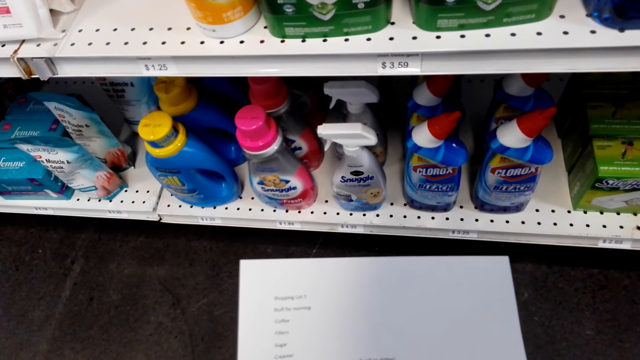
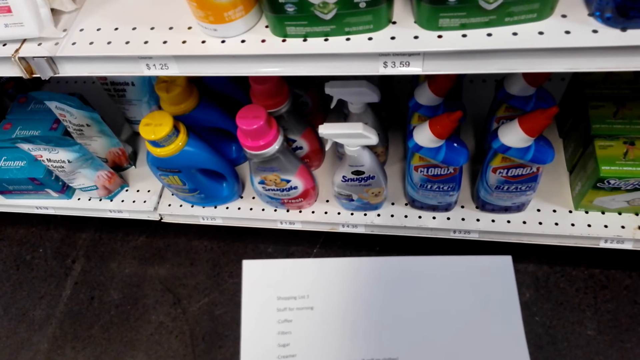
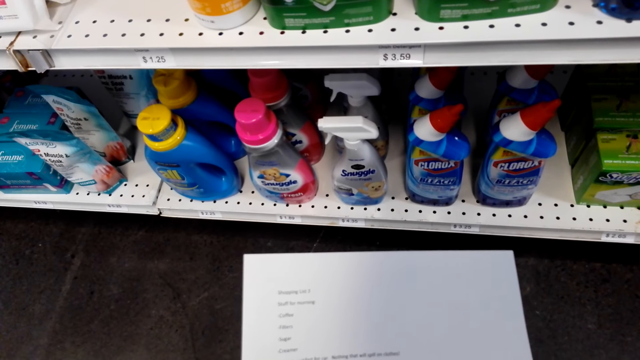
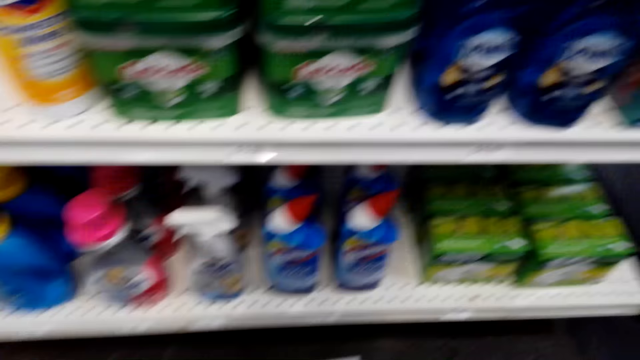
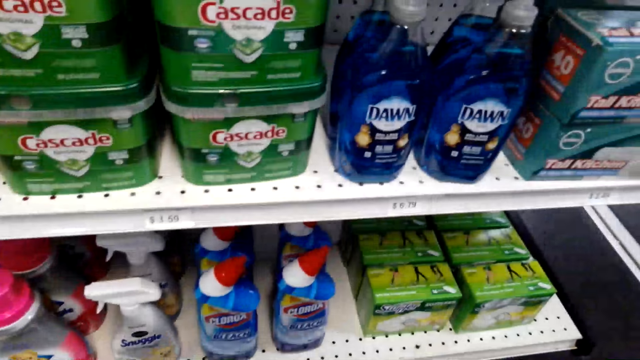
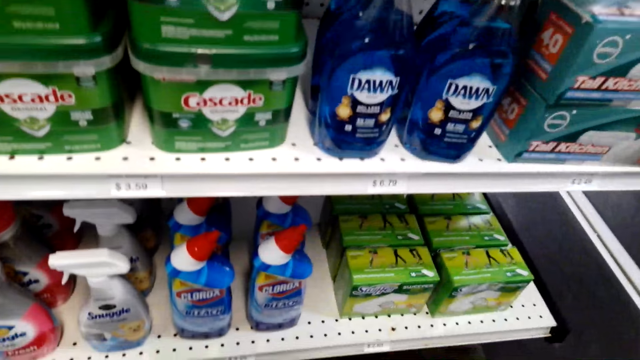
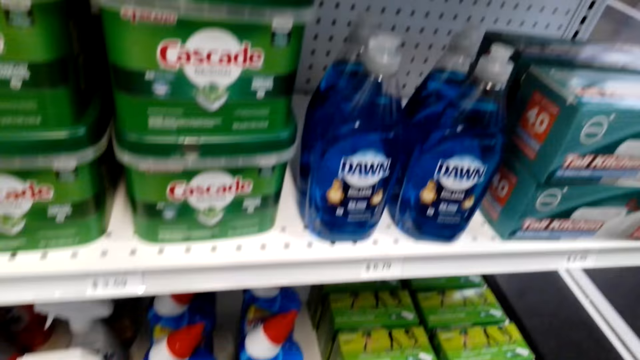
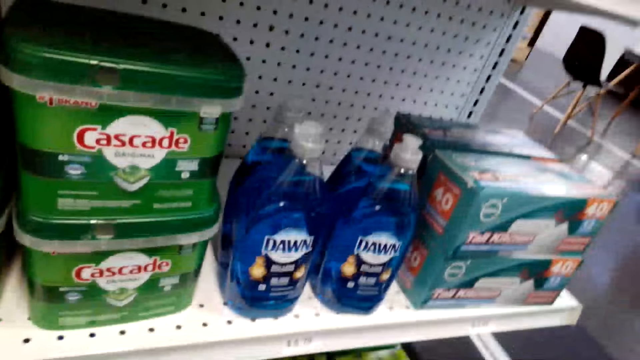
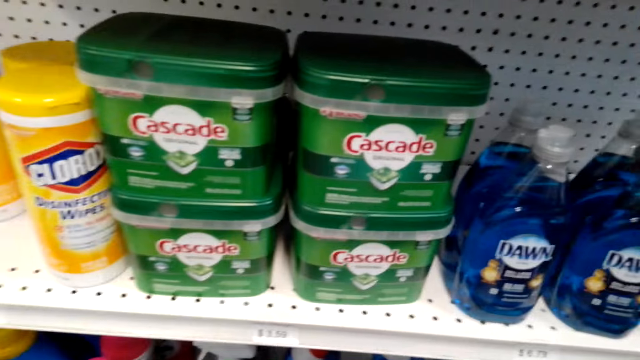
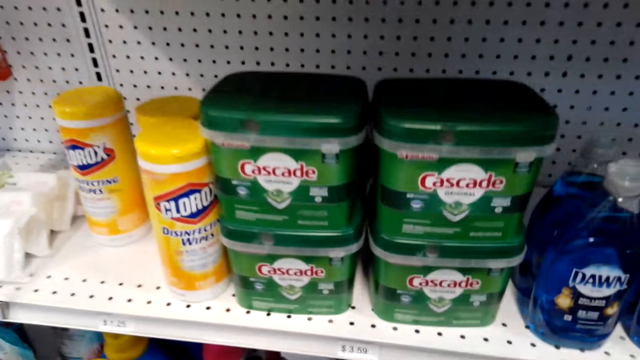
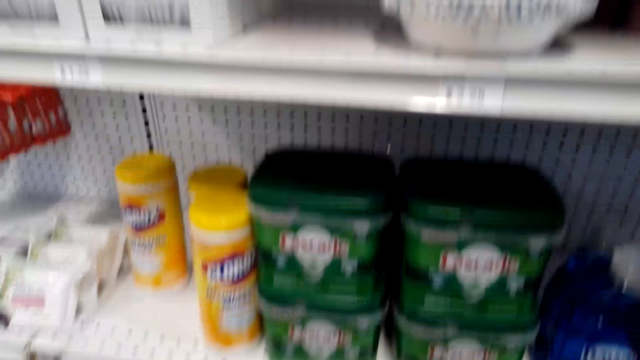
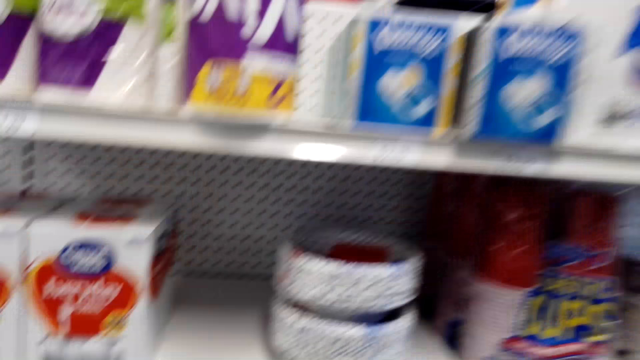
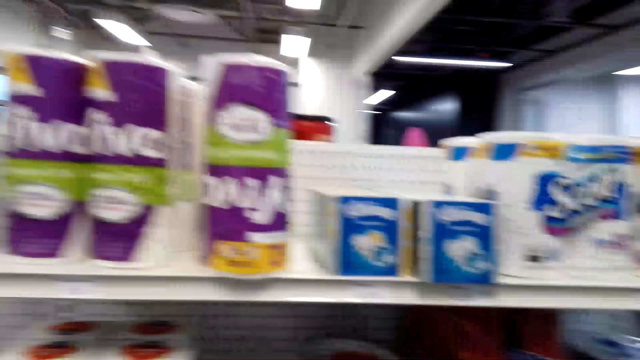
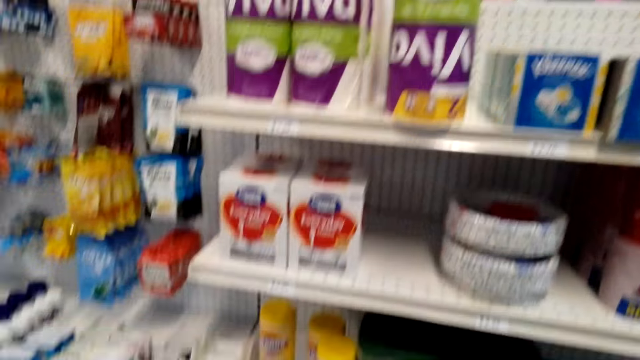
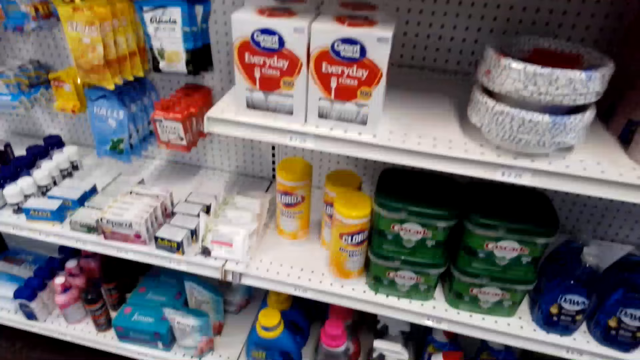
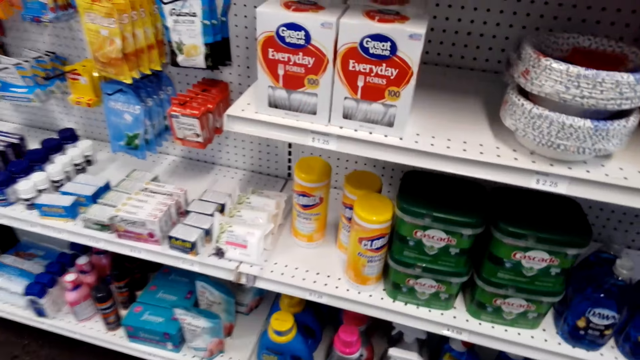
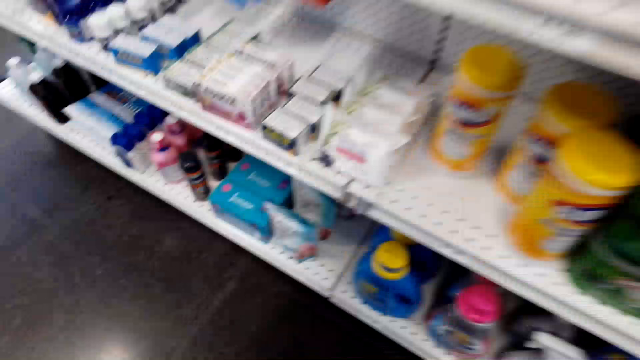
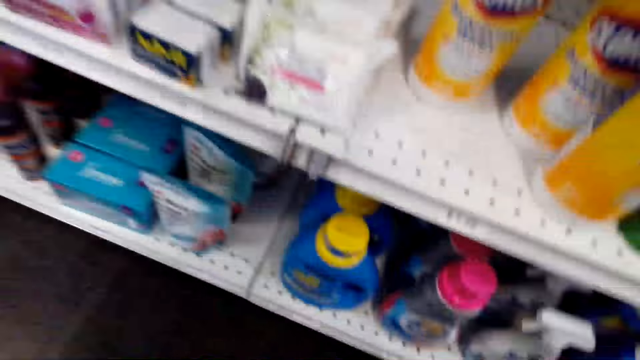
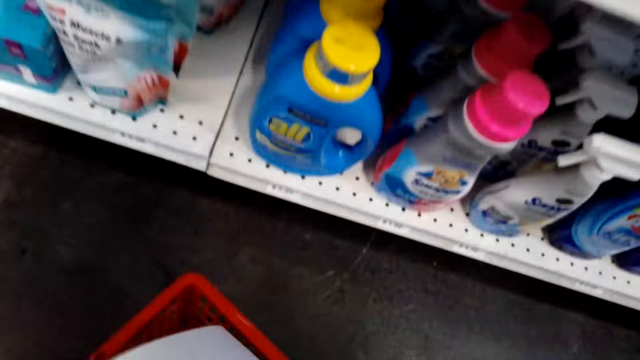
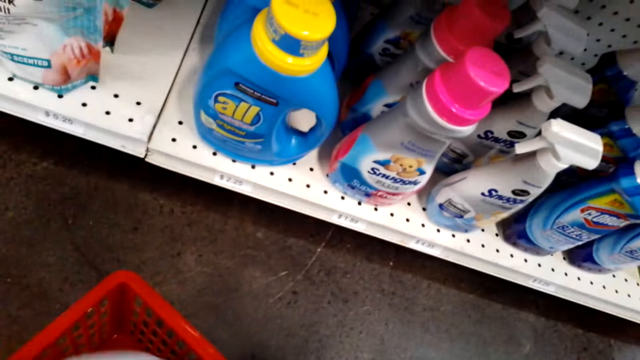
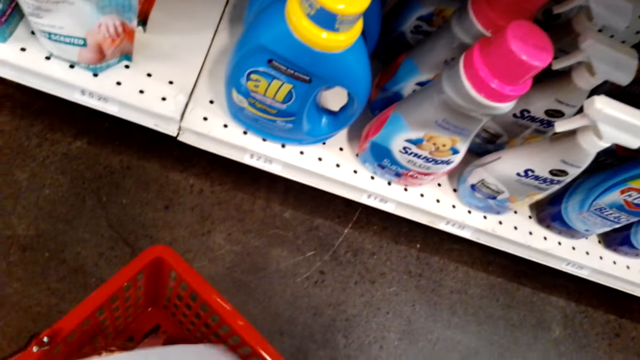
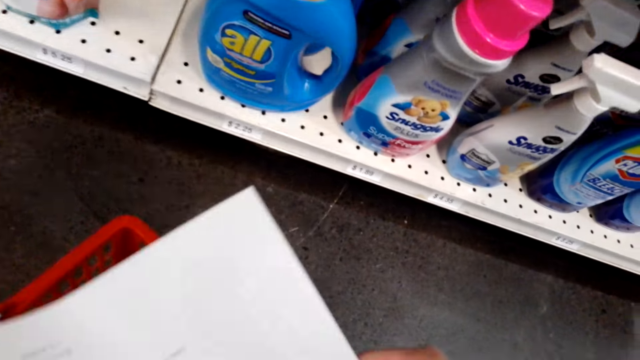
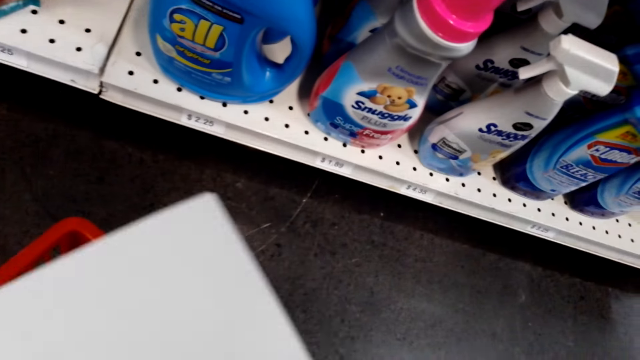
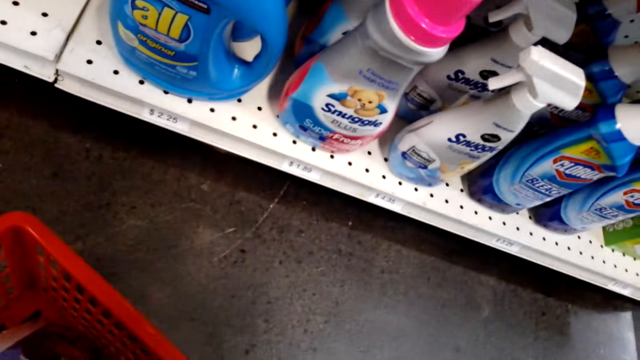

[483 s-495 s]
The camera wearer looks at items on the shelves.

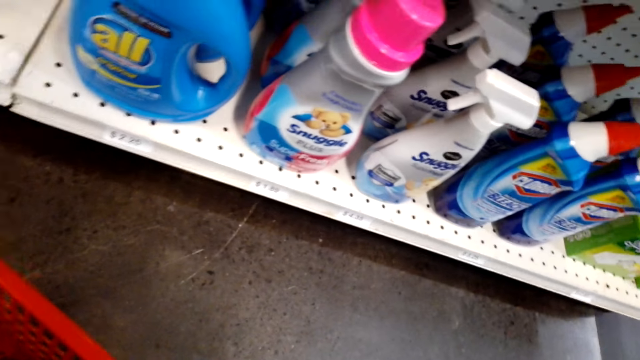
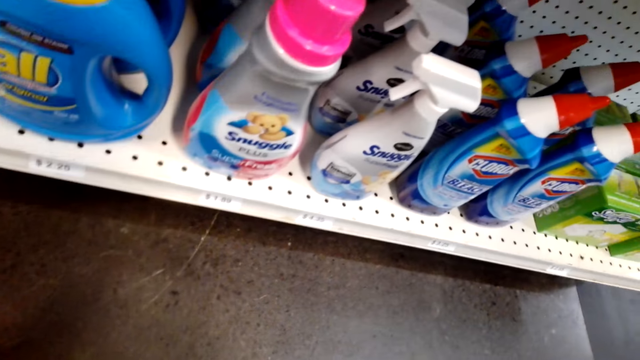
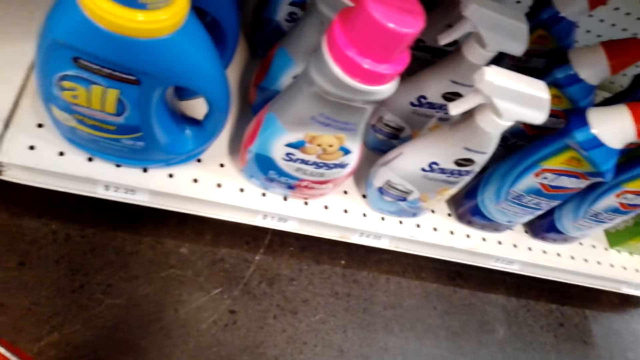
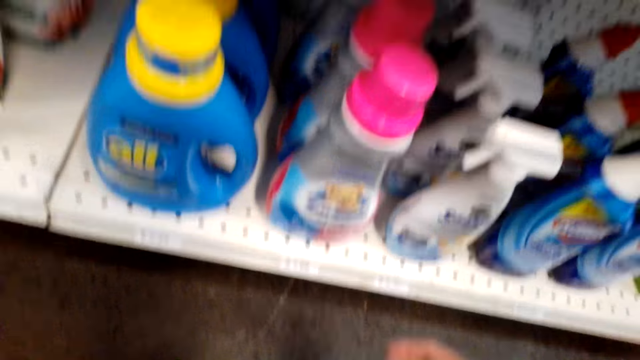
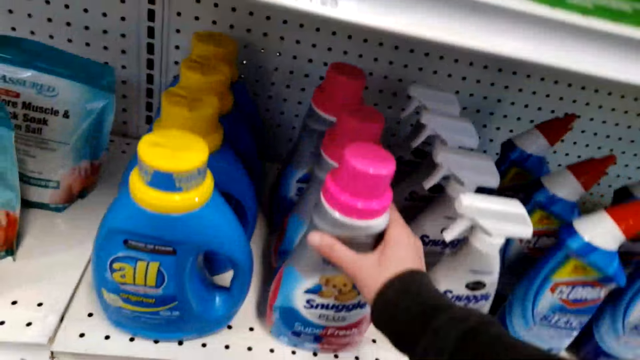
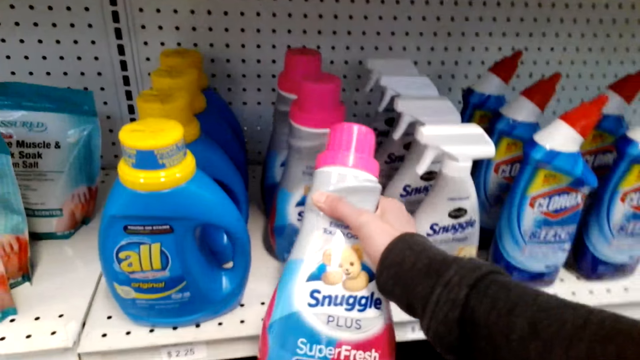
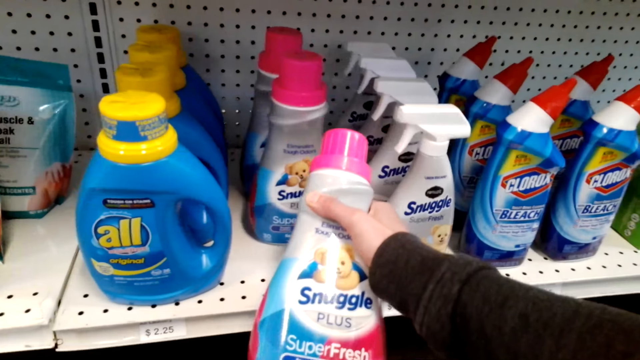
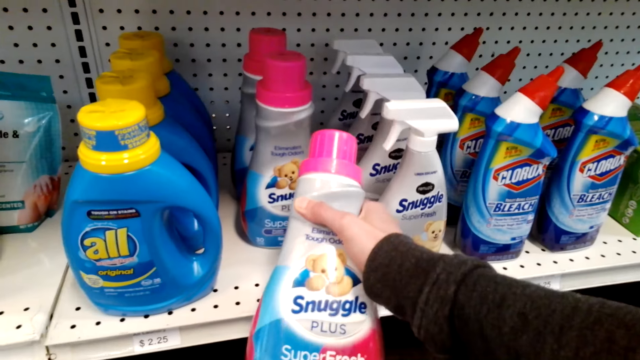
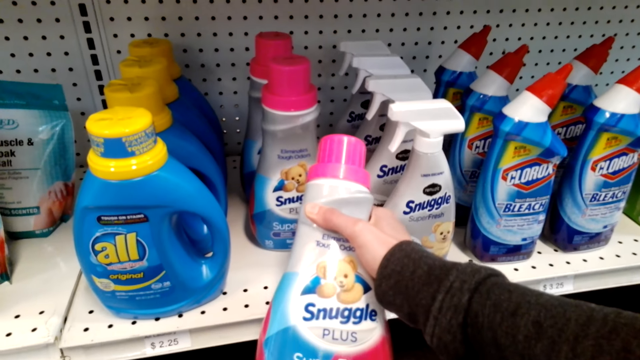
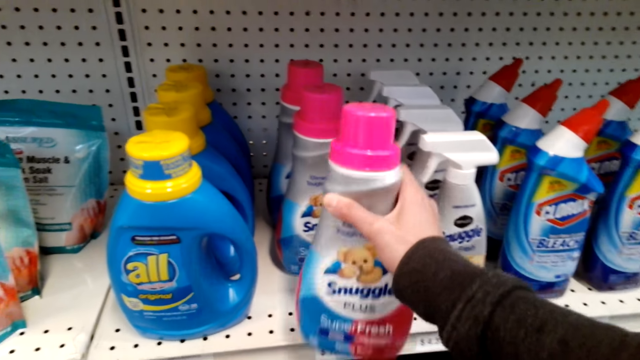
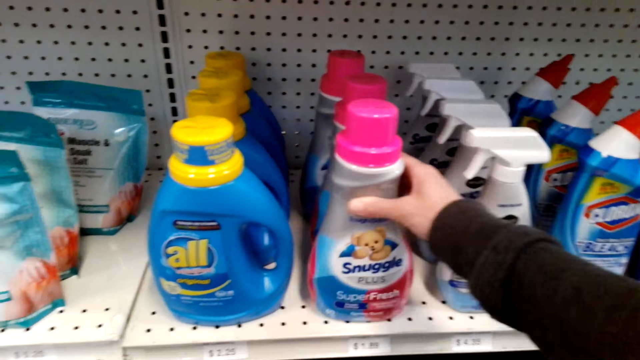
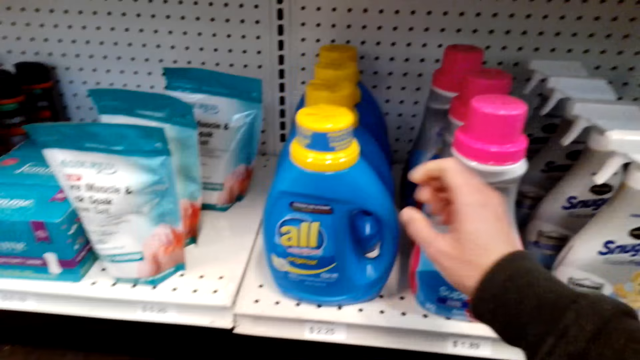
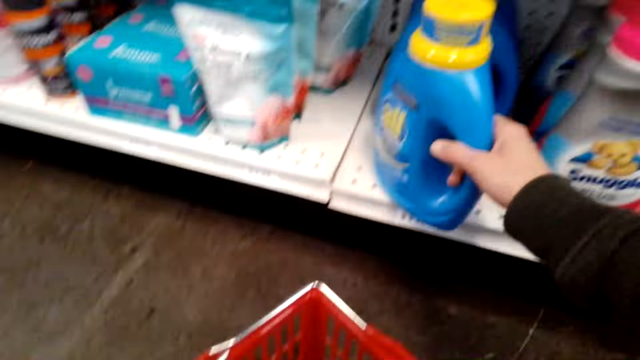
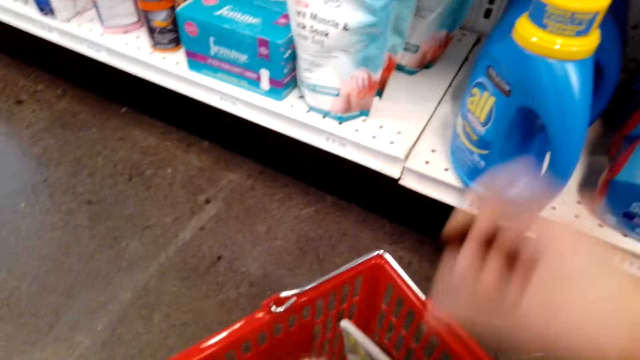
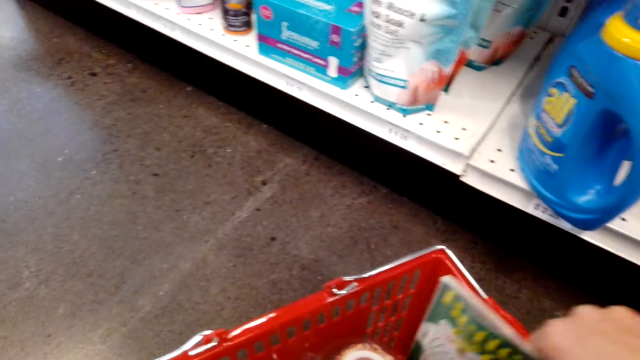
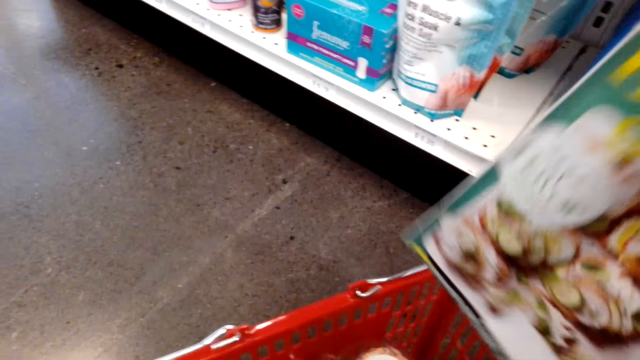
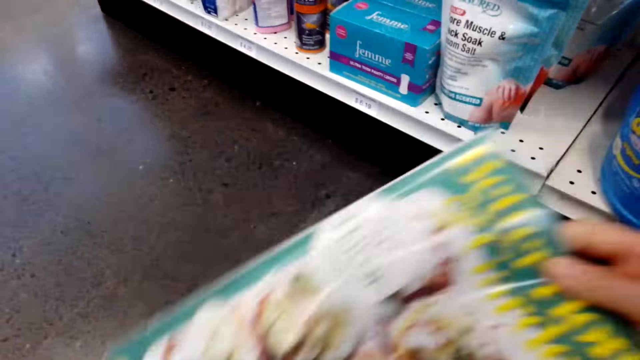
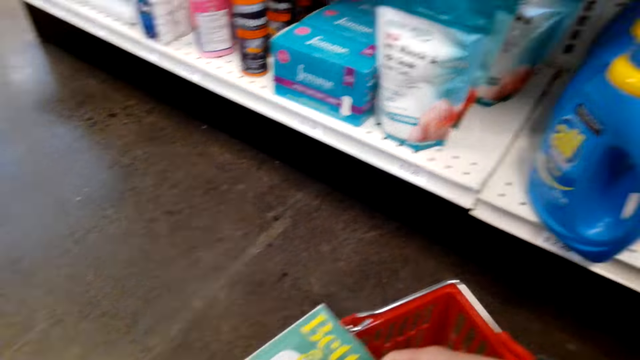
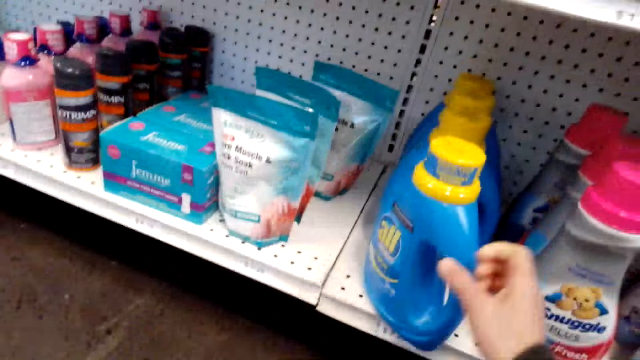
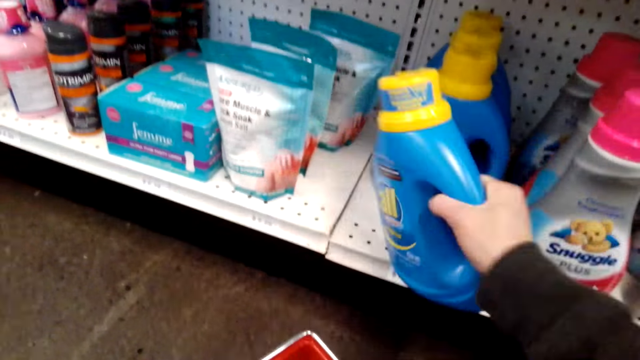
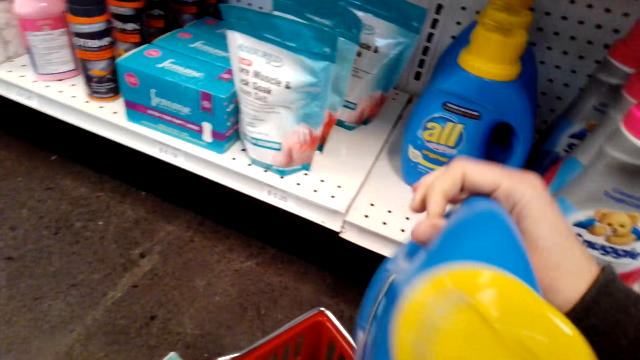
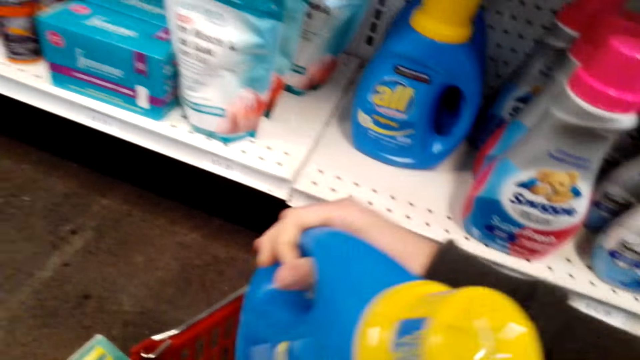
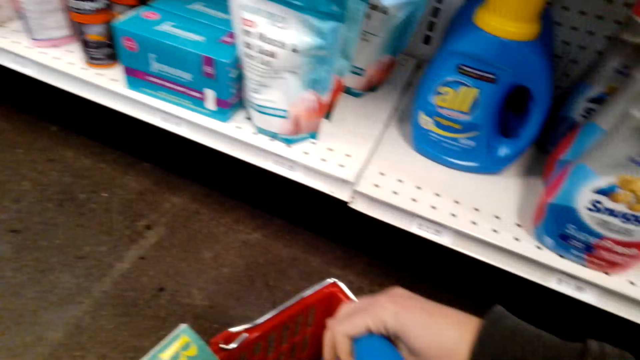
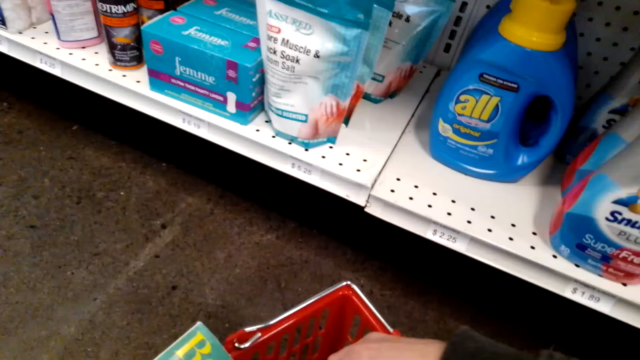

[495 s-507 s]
The camera wearer picks Snuggle from the shelf. They hold a detergent, put the detergent on the shelf, and carry a magazine. They take the detergent. They put all in the shopping basket.
